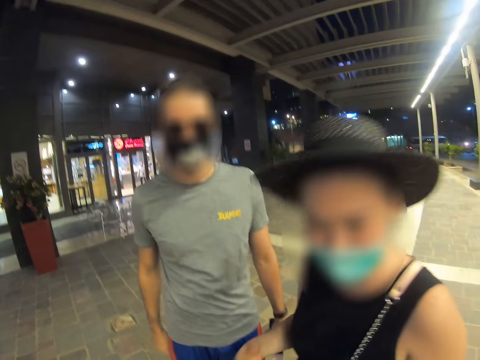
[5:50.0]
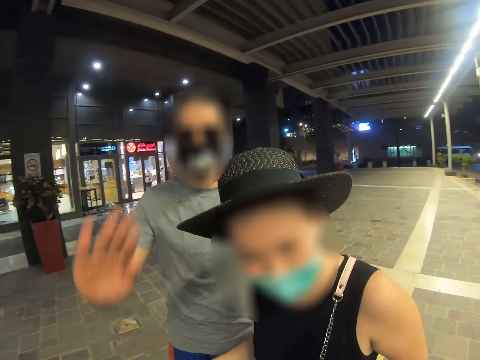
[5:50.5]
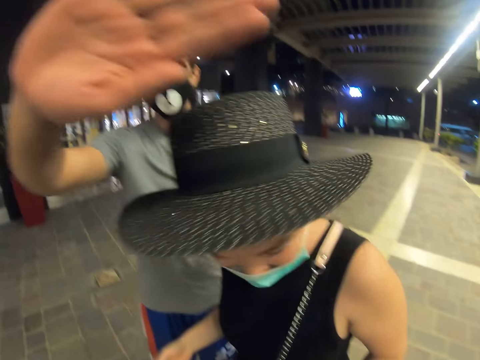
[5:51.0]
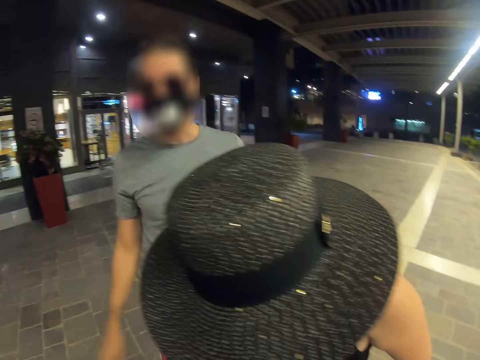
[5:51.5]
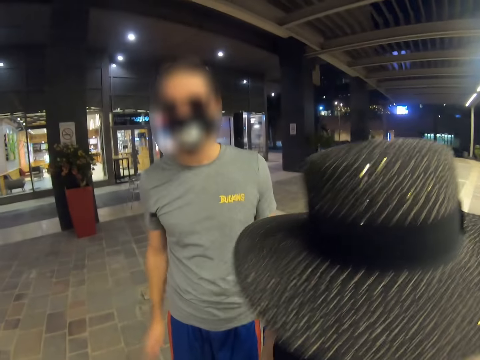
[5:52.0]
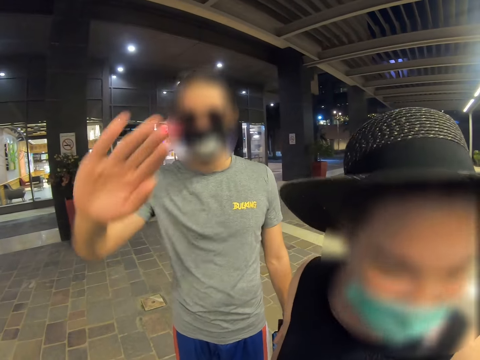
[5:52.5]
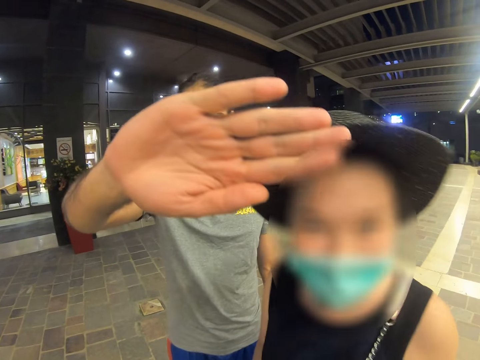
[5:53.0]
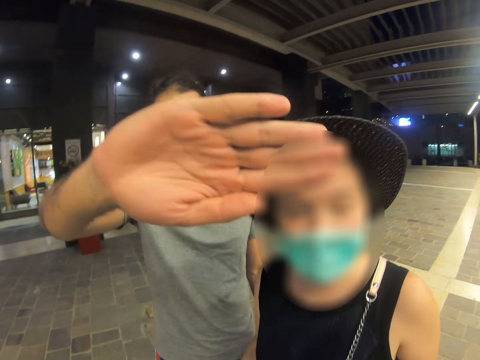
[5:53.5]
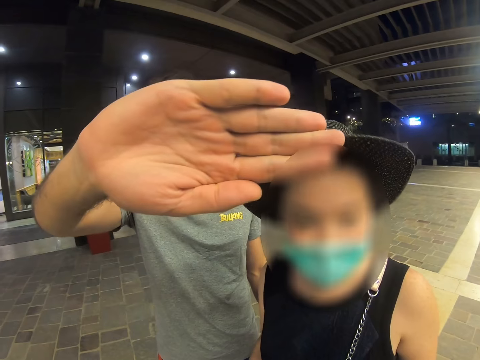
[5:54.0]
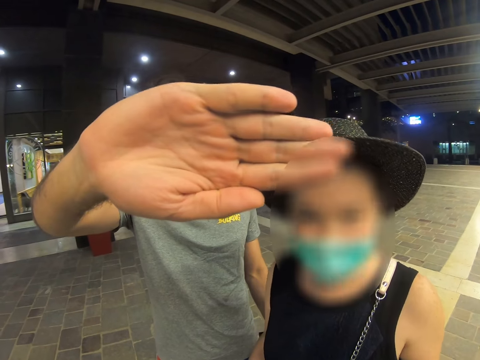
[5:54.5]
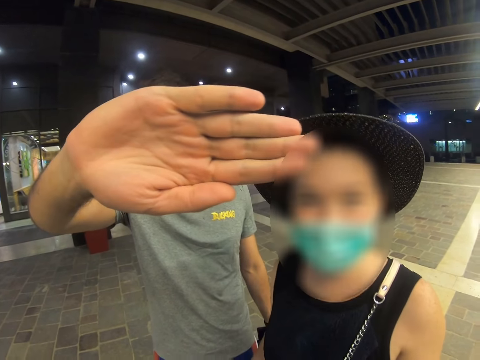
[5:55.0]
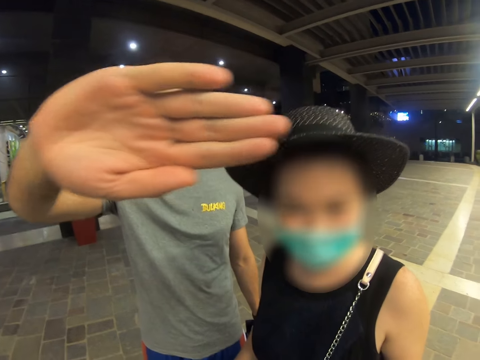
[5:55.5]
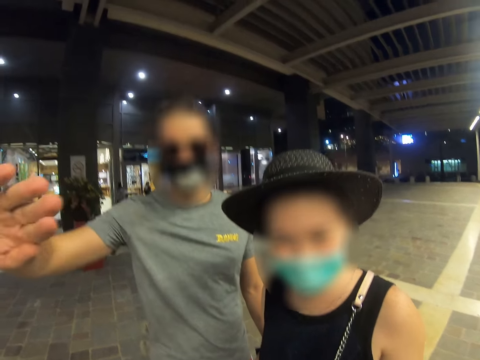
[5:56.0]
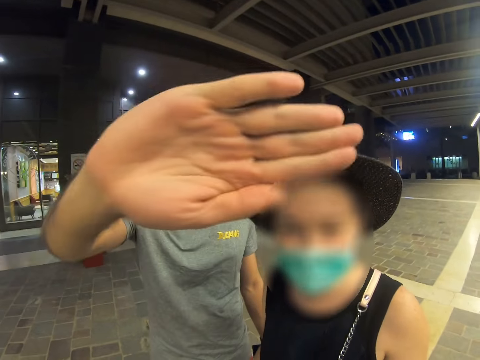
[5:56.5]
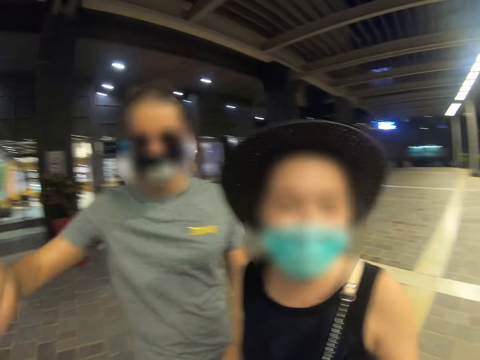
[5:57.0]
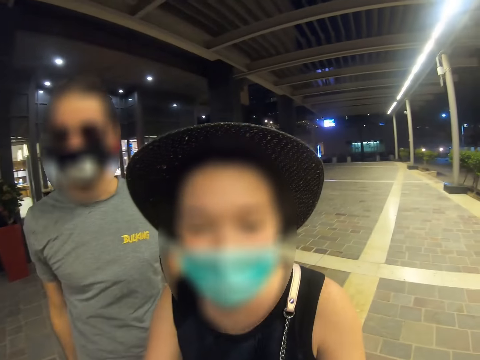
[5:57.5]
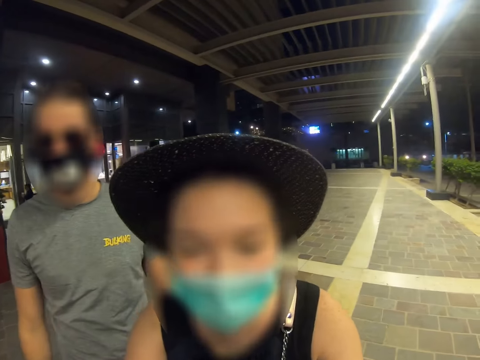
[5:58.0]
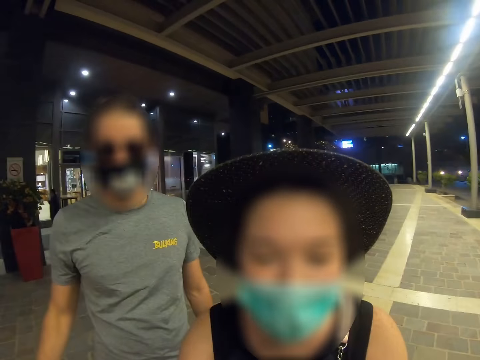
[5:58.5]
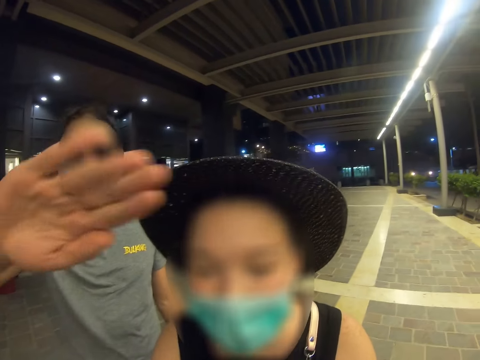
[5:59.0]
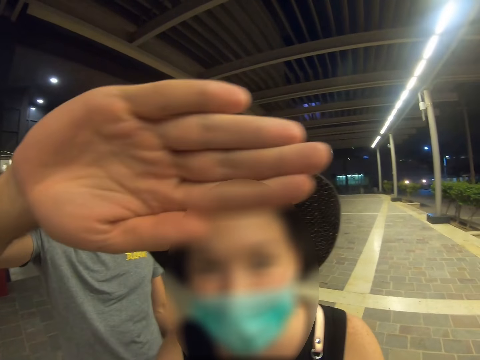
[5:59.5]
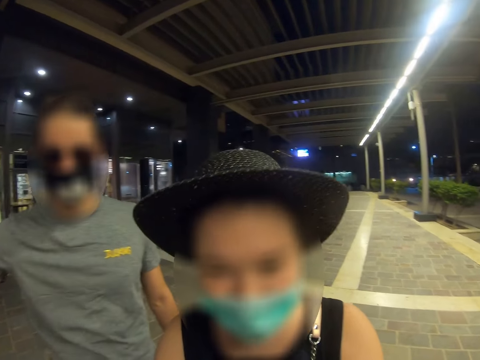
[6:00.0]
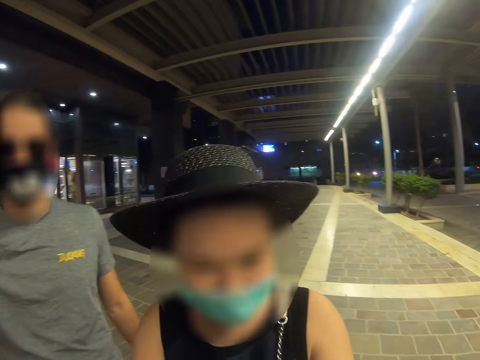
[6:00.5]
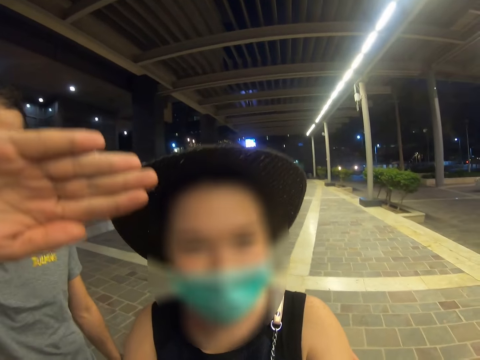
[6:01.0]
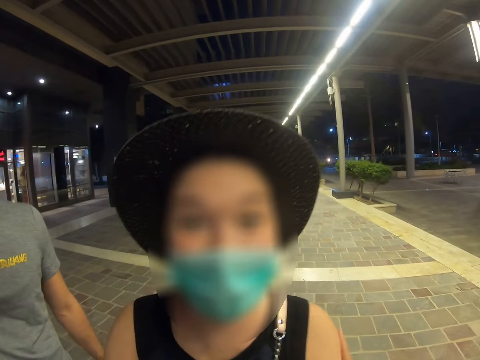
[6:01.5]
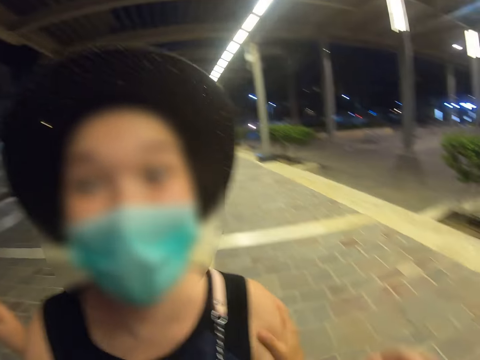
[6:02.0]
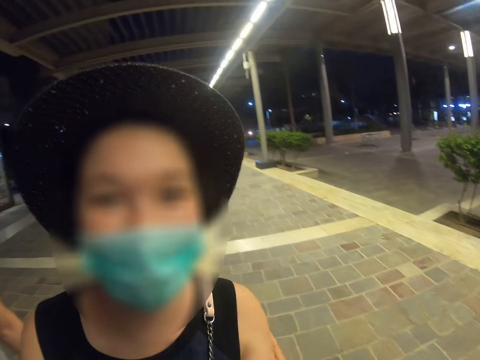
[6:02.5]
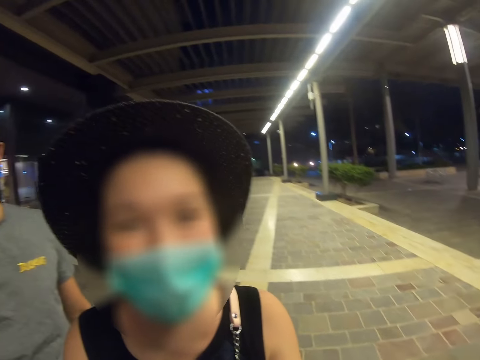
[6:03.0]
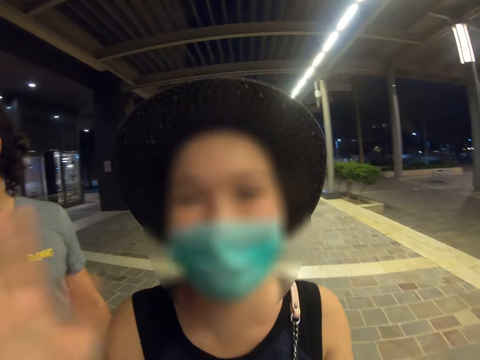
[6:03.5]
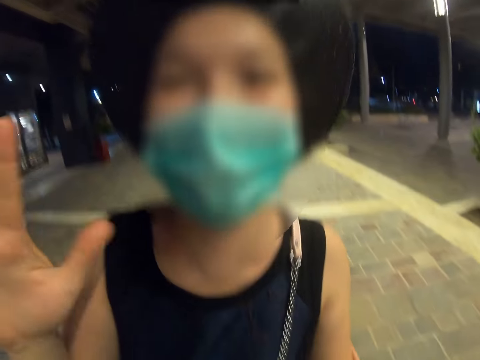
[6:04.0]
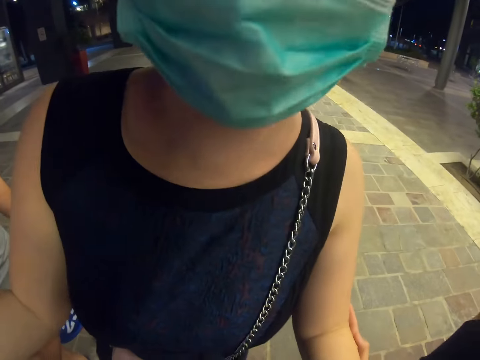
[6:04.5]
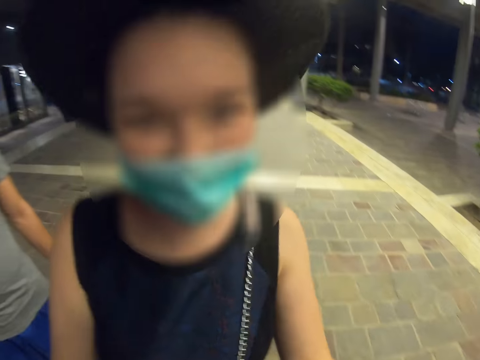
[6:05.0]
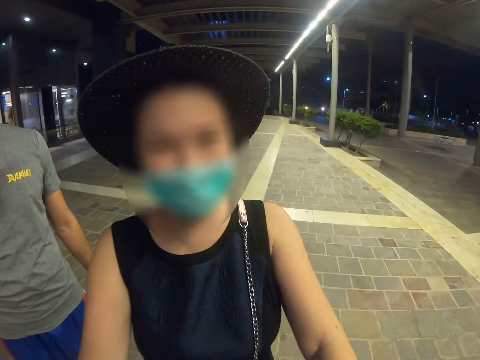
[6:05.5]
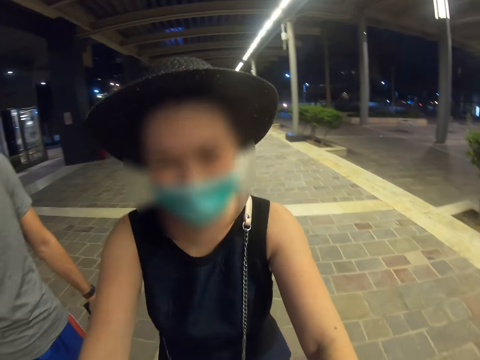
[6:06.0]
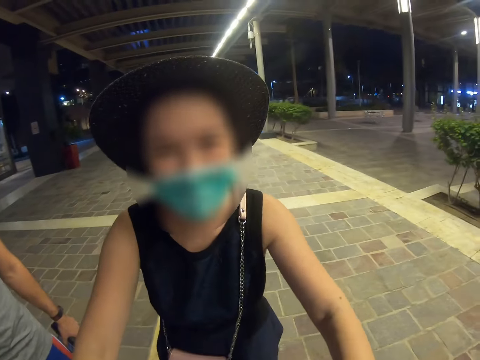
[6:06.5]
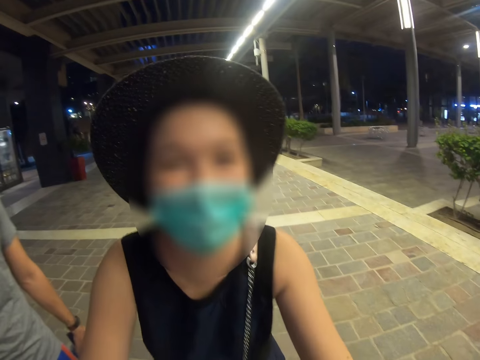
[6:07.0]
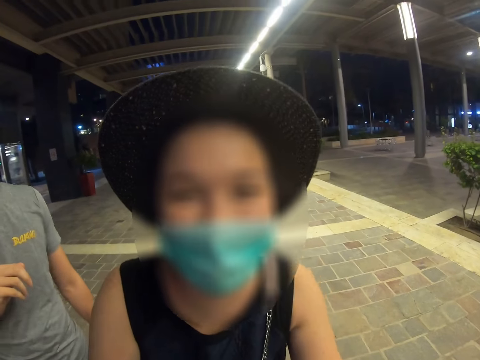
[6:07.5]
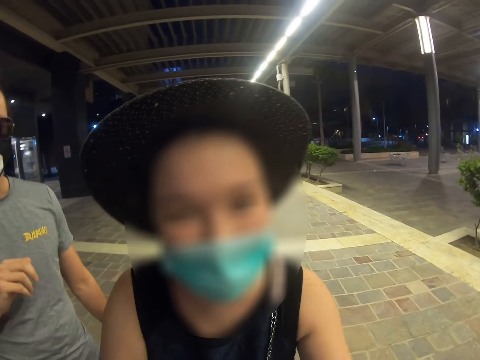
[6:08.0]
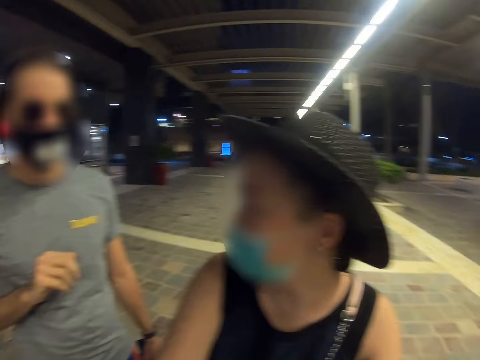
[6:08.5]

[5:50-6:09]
A man raises his hand. Another man blocks the camera of the camera wearer with his hand. The first man raises his hand again. A woman speaks with the camera wearer. The other man blocks the camera of the camera wearer with his hand. The woman speaks with the camera wearer. The woman waves her hand.

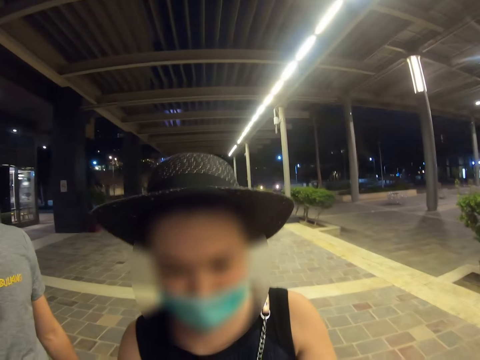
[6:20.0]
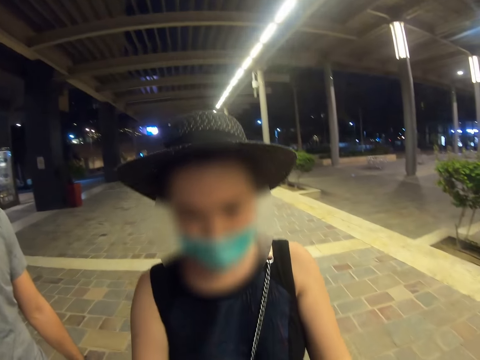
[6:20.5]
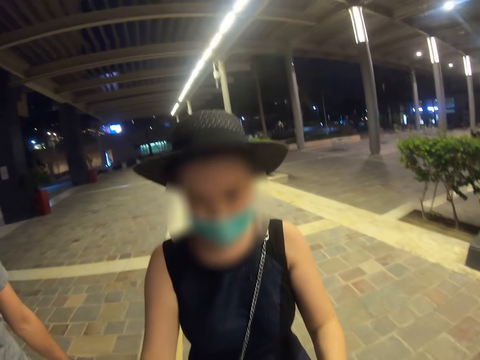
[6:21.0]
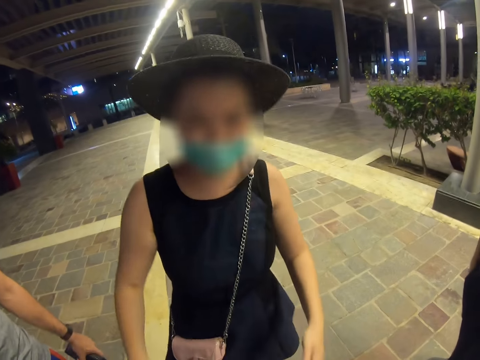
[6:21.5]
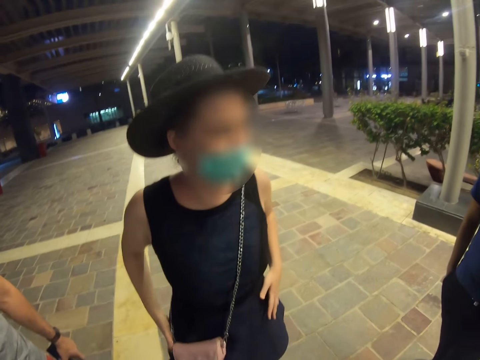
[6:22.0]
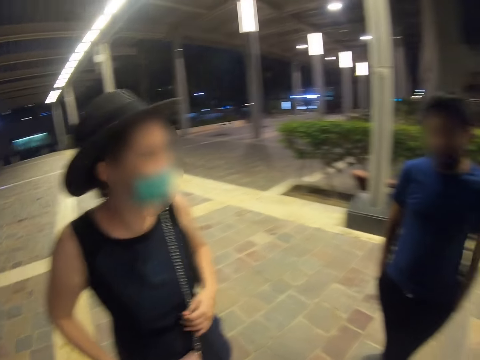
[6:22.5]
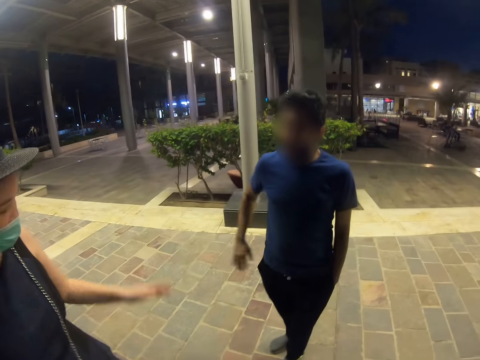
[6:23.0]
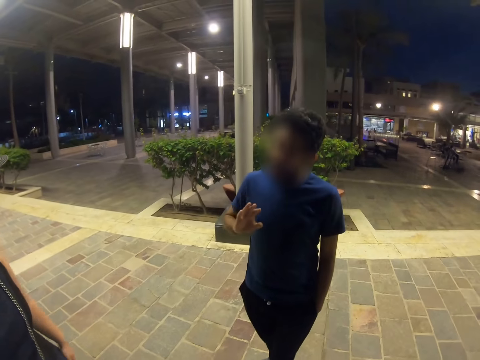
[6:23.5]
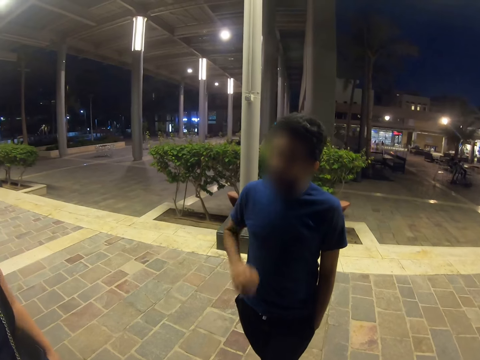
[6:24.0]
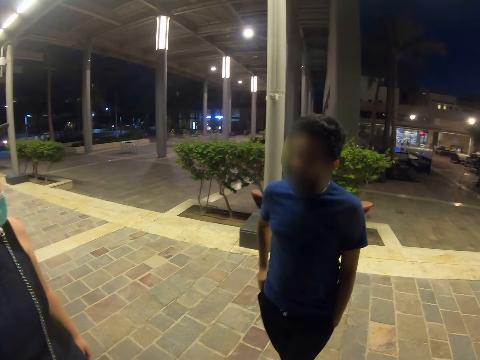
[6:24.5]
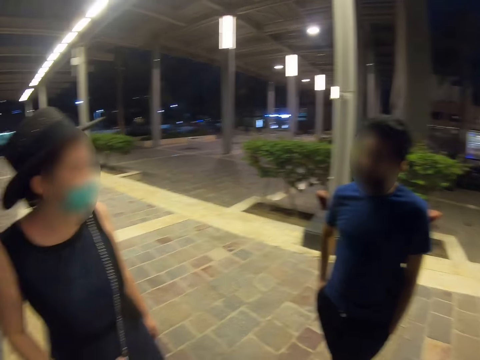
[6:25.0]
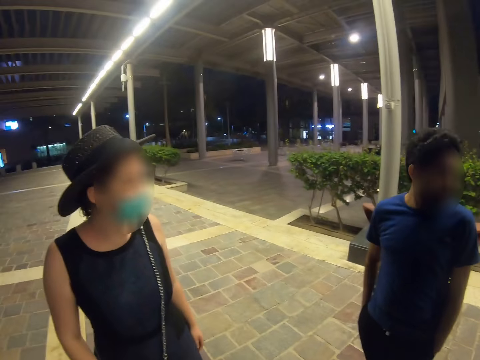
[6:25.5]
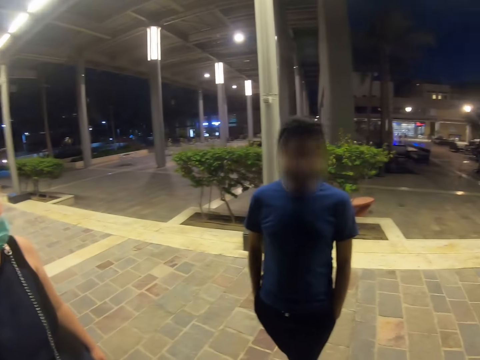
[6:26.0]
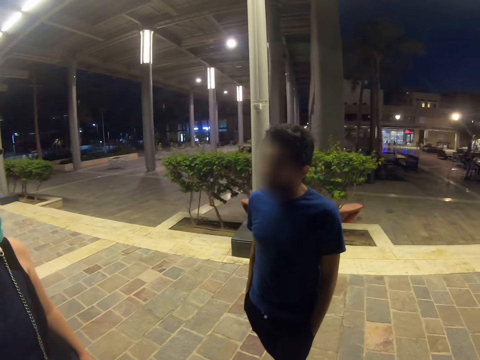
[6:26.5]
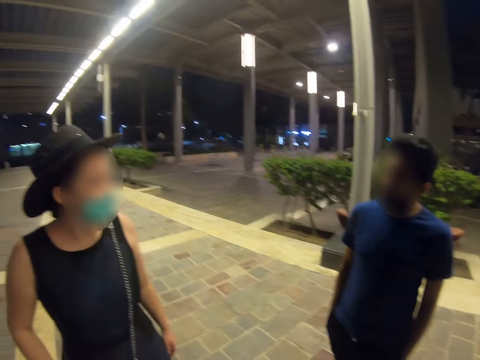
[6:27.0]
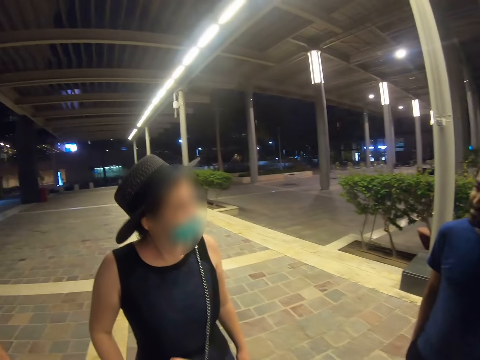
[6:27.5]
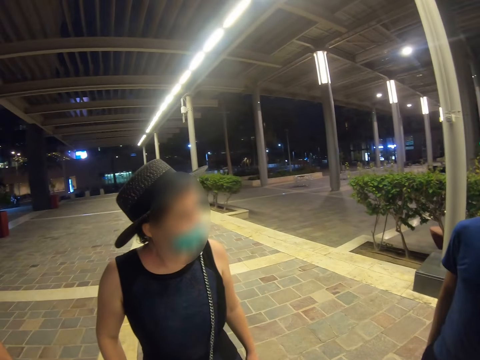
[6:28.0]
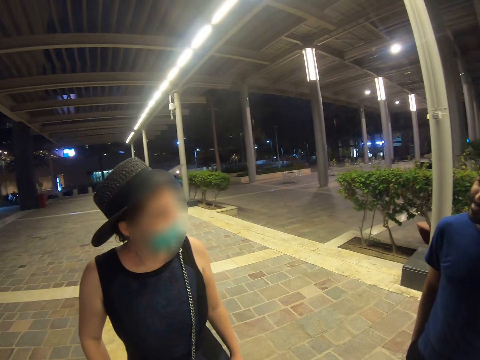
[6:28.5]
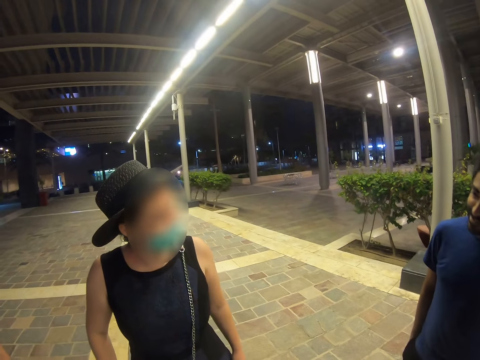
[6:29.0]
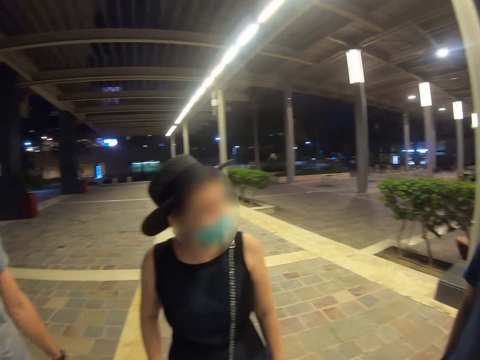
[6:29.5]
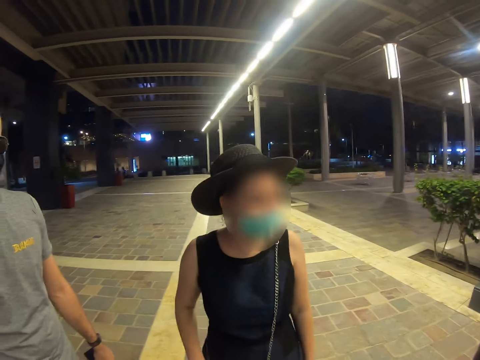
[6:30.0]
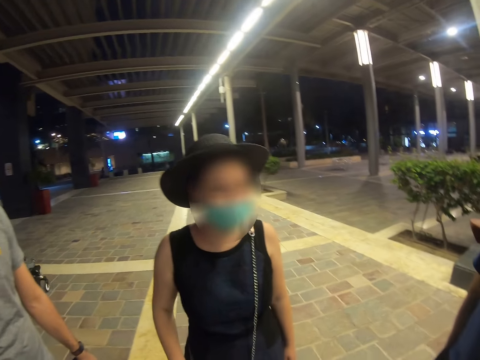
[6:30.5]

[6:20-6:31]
The camera wearer looks around. A woman speaks with a man. Another man waves his hand. The camera wearer looks around. Another woman talks to the other man.
